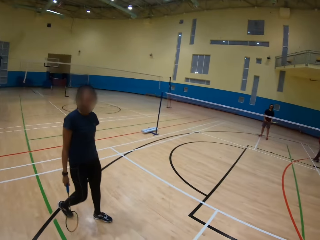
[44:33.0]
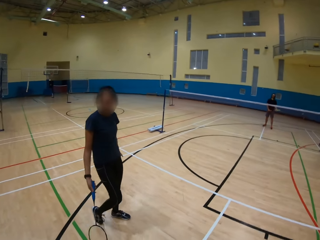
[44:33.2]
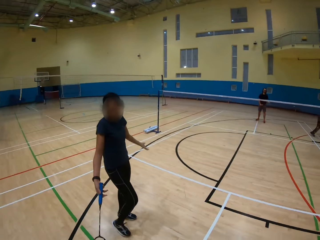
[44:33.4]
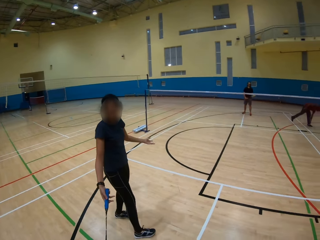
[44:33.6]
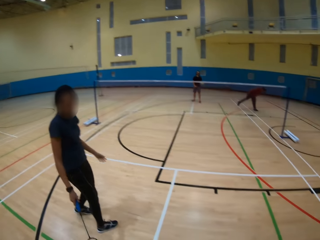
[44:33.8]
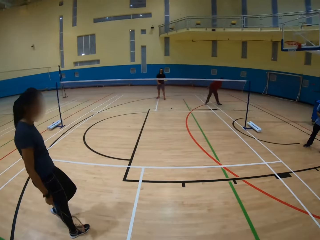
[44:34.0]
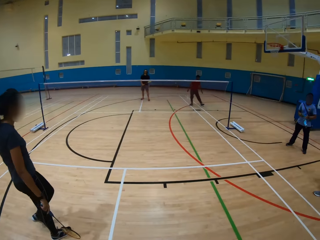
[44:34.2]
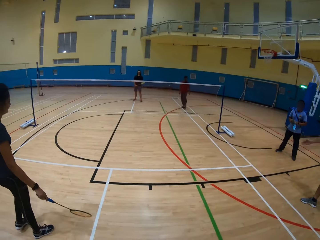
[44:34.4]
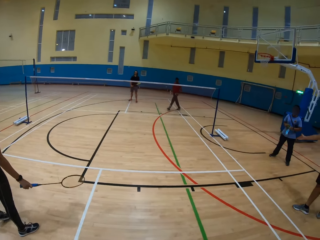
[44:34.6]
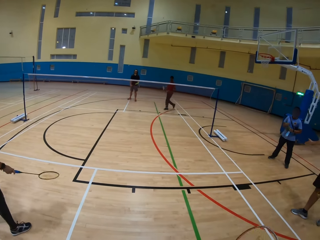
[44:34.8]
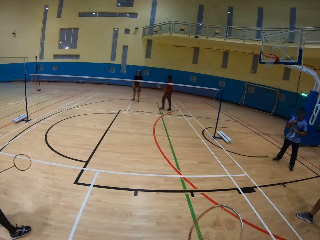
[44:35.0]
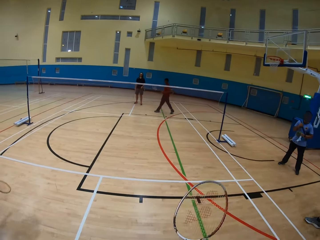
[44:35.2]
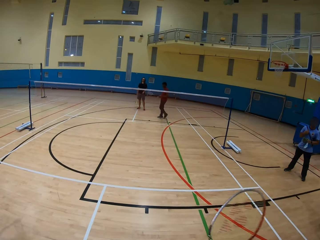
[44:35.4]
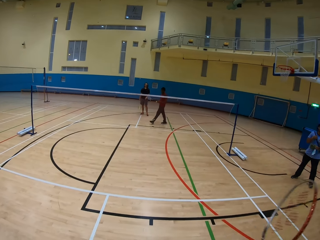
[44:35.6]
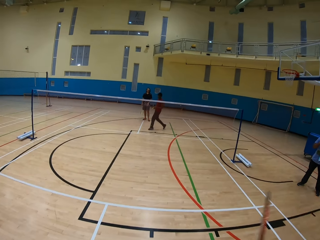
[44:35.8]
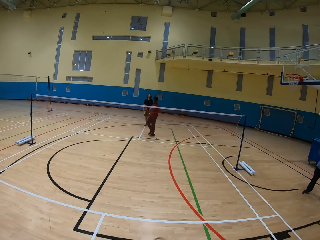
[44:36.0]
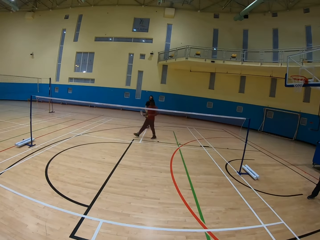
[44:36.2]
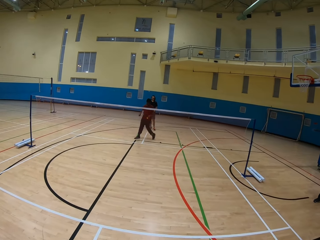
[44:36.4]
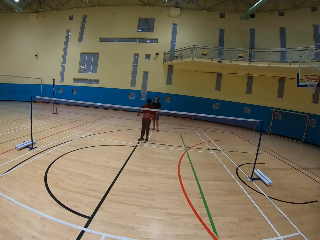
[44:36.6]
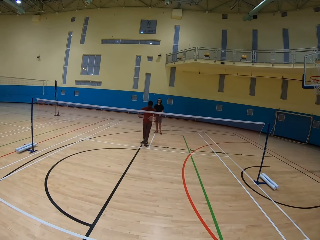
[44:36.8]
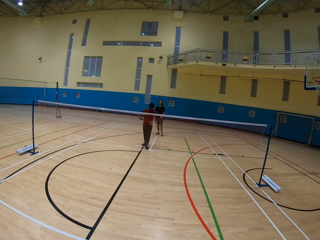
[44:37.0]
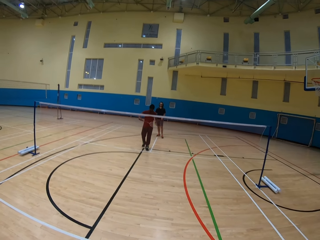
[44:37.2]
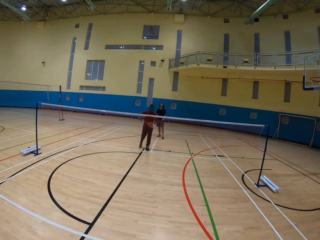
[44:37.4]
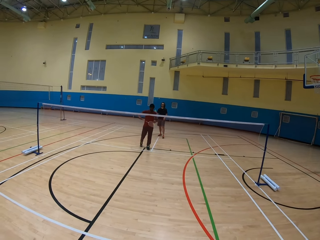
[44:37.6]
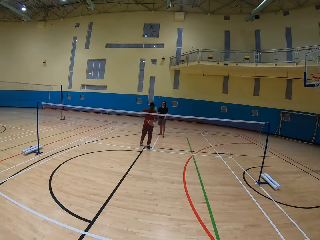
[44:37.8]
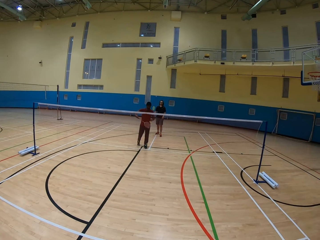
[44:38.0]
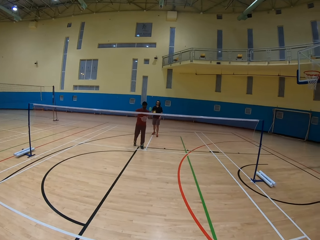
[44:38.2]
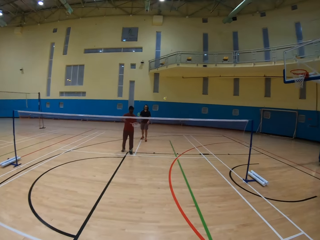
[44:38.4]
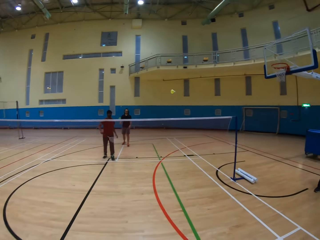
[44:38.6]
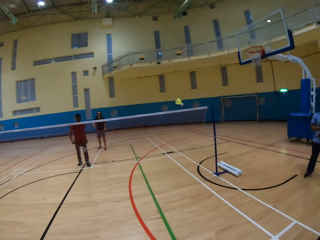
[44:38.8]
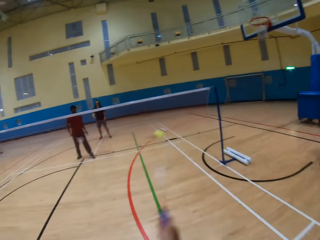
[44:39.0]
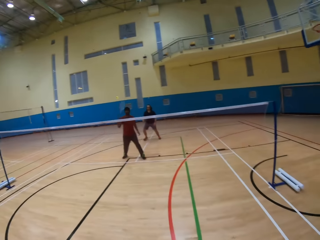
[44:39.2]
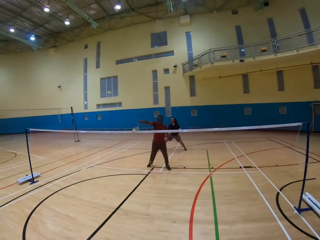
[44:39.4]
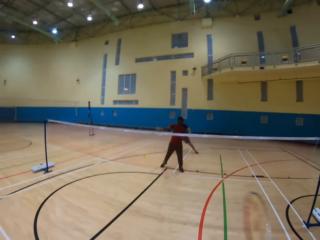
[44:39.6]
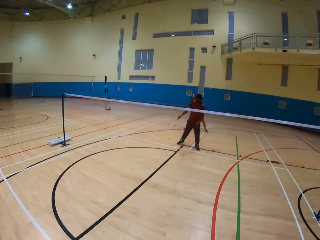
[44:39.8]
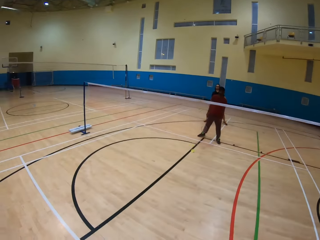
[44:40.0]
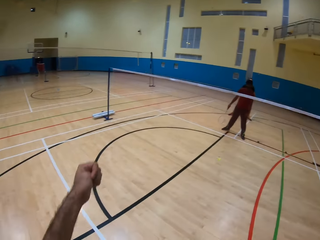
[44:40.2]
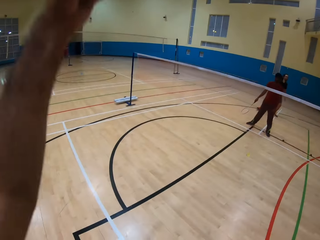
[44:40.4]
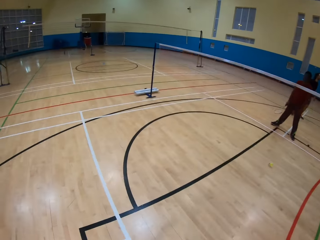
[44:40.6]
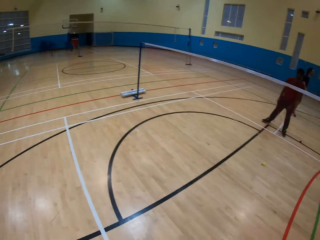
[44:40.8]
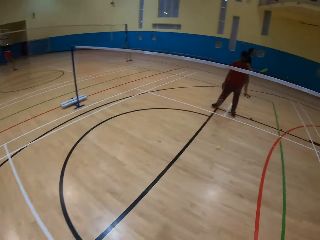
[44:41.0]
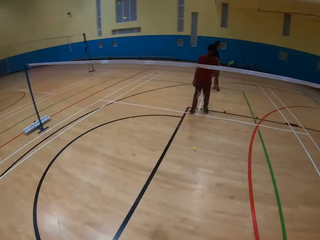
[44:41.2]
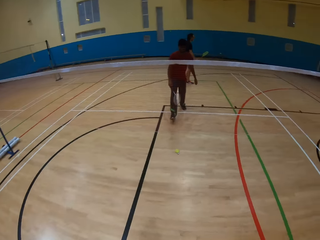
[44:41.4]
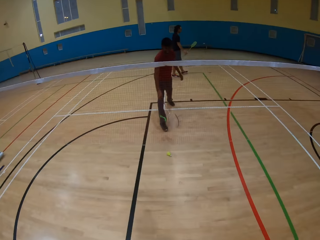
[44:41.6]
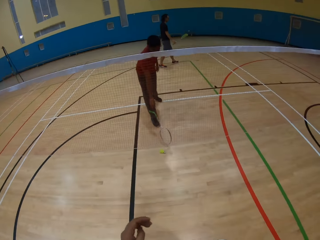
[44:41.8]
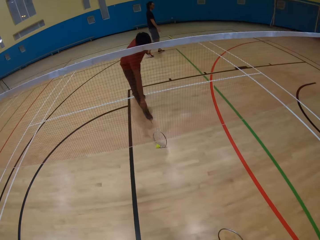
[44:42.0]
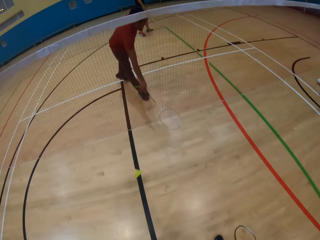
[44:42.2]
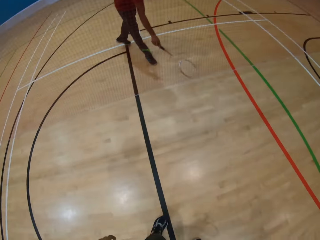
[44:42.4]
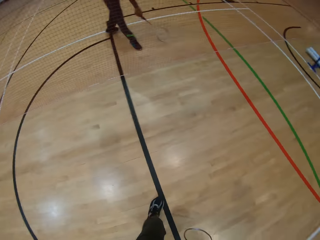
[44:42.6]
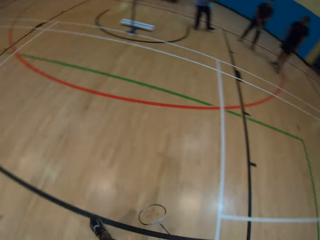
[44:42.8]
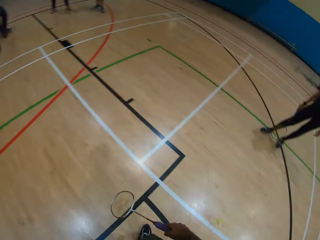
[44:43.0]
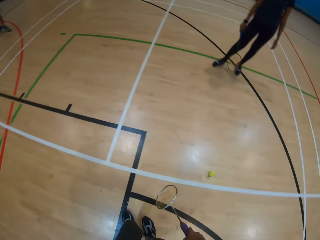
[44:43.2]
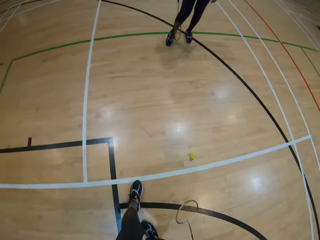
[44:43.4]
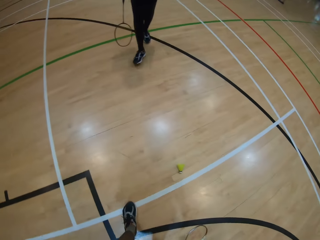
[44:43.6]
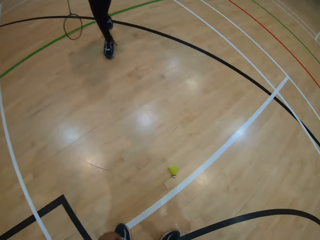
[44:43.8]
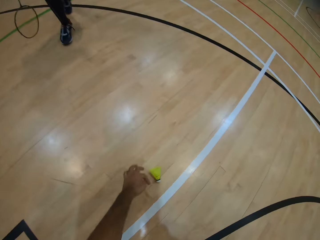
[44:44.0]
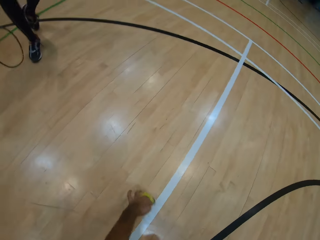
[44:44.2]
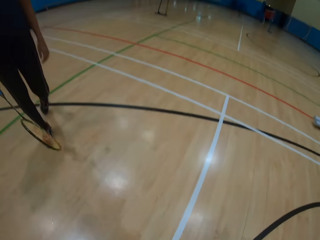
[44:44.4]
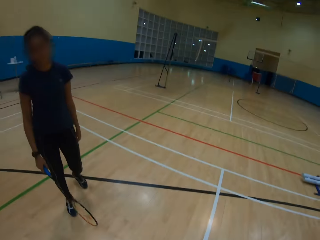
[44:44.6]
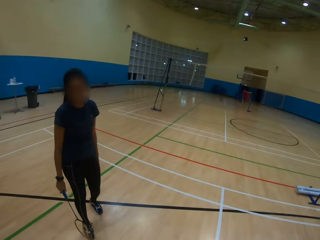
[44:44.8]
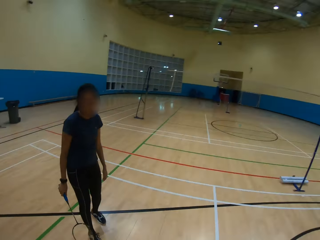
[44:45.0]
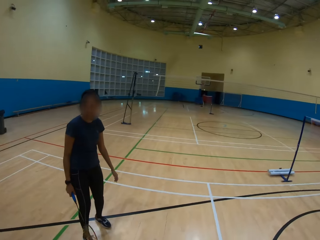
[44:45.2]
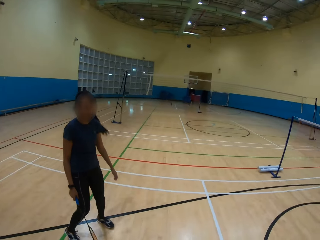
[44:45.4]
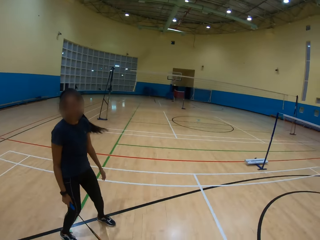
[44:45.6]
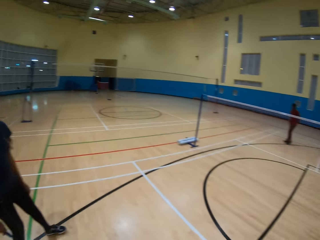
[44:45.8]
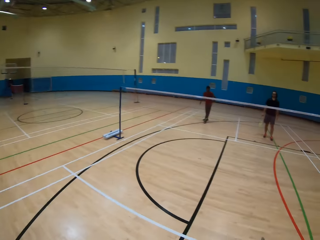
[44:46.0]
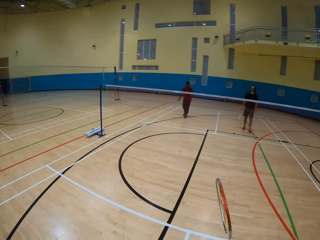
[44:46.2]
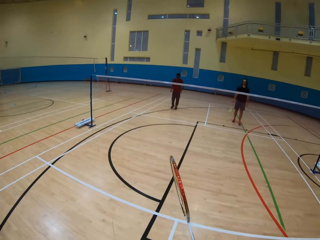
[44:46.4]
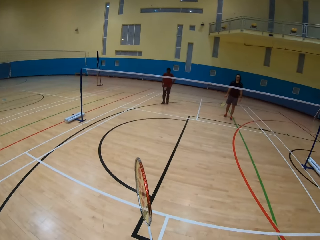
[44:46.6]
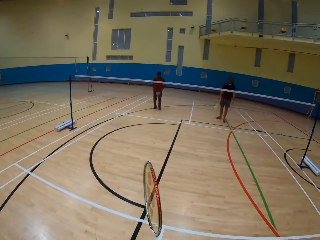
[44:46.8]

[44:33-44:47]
The camera wearer looks at a woman. A man picks up the shuttlecock on the ground. The man hits the shuttlecock. The man throws the ball using a bat. The camera wearer hits the shuttlecock. They throw the ball using a bat. The man hits the shuttlecock. The man hits the shuttlecock on the ground. The man throws the ball using a bat. The camera wearer picks up the shuttlecock on the ground.

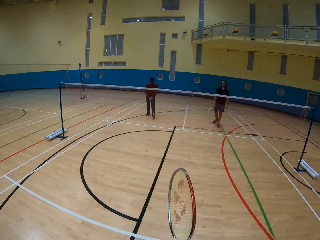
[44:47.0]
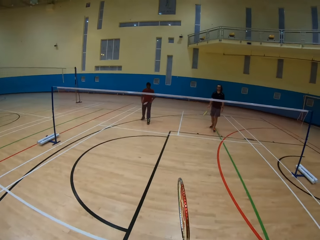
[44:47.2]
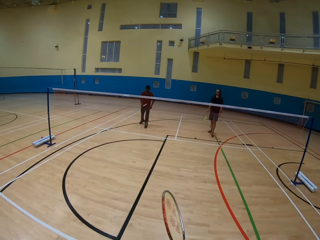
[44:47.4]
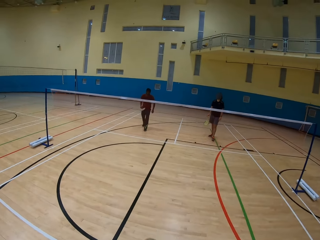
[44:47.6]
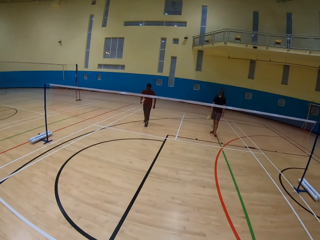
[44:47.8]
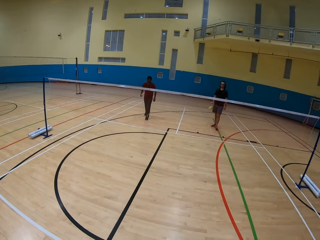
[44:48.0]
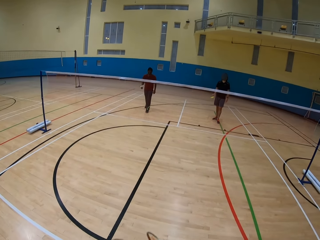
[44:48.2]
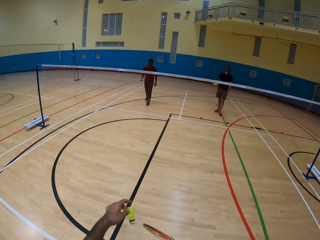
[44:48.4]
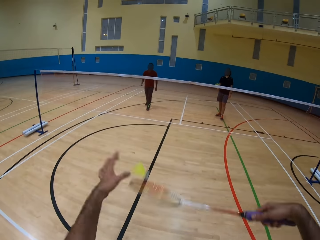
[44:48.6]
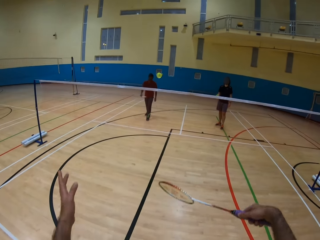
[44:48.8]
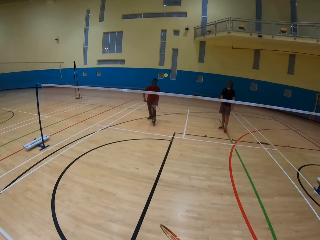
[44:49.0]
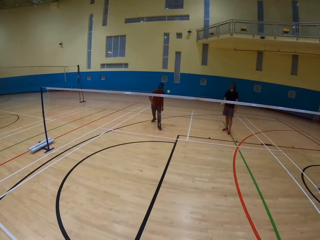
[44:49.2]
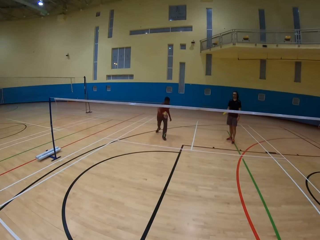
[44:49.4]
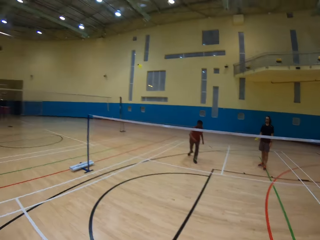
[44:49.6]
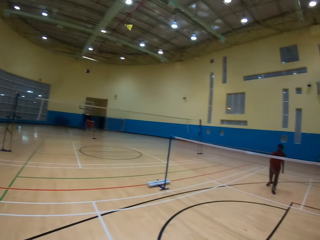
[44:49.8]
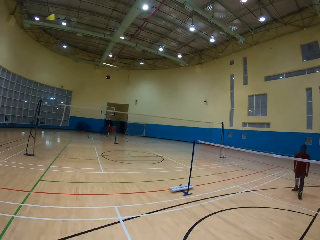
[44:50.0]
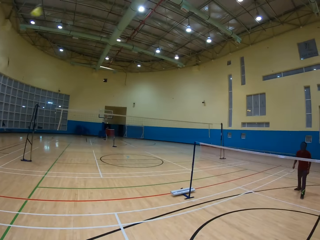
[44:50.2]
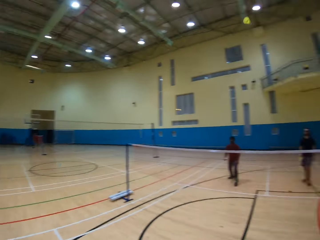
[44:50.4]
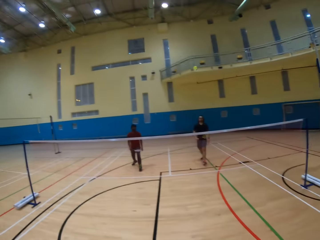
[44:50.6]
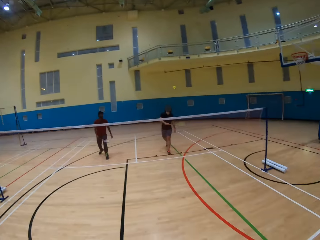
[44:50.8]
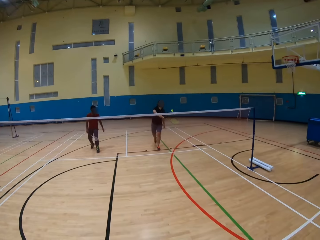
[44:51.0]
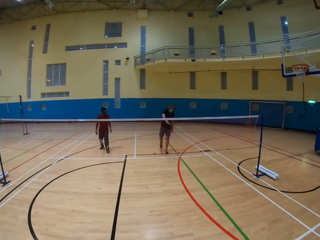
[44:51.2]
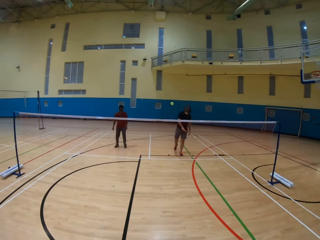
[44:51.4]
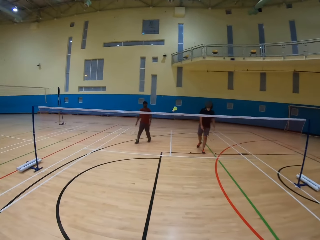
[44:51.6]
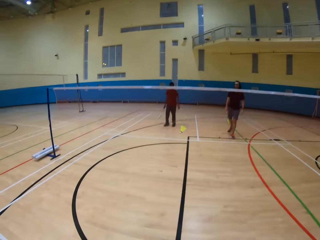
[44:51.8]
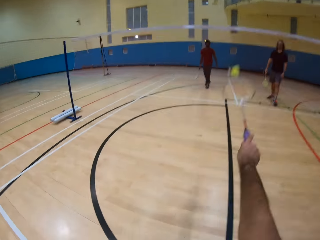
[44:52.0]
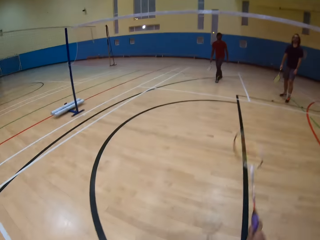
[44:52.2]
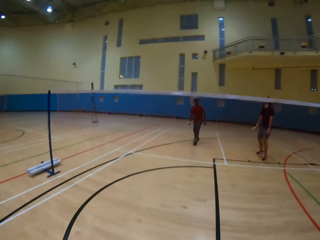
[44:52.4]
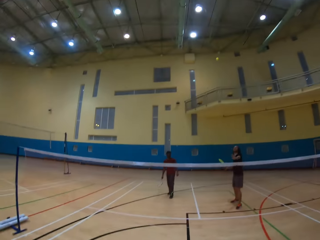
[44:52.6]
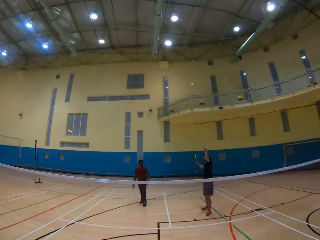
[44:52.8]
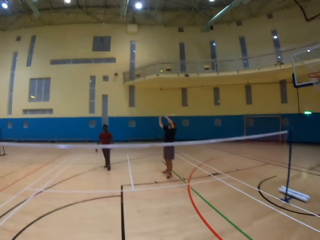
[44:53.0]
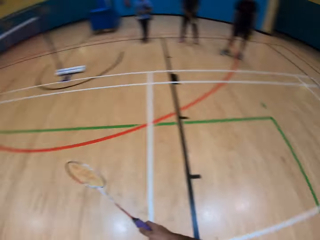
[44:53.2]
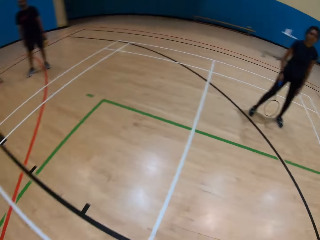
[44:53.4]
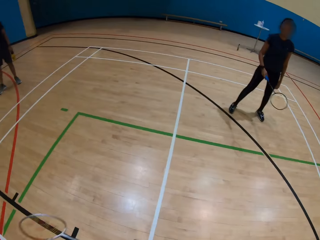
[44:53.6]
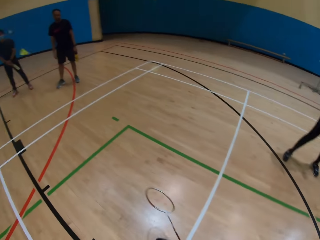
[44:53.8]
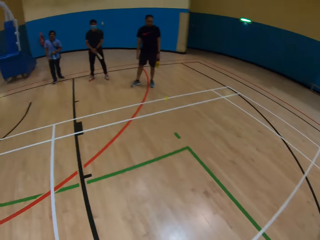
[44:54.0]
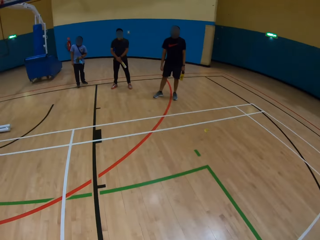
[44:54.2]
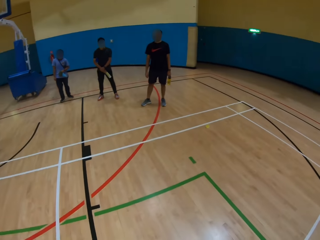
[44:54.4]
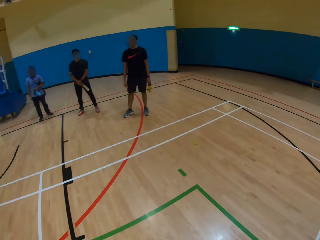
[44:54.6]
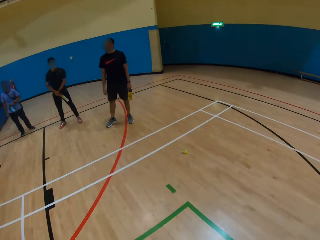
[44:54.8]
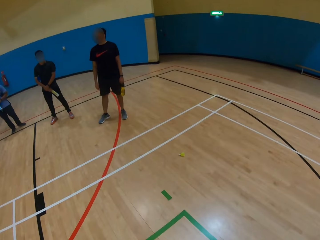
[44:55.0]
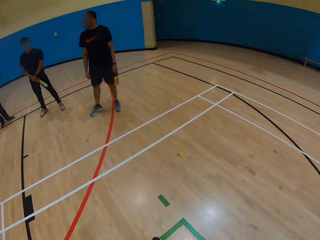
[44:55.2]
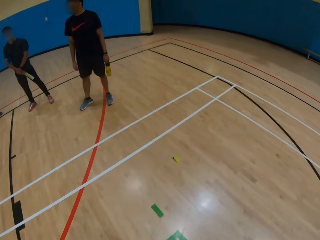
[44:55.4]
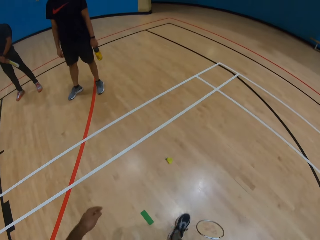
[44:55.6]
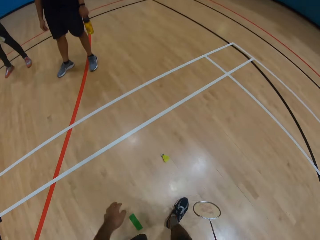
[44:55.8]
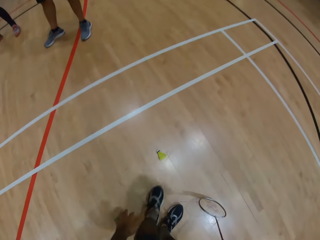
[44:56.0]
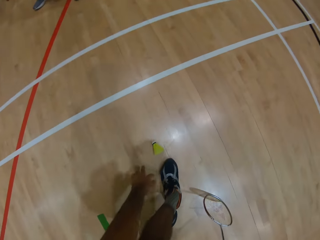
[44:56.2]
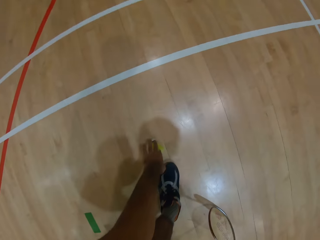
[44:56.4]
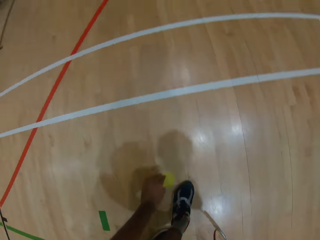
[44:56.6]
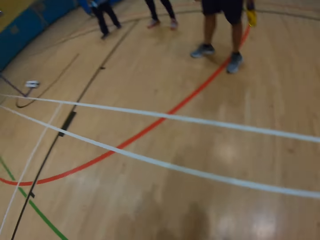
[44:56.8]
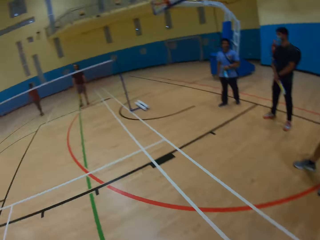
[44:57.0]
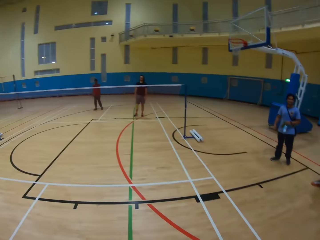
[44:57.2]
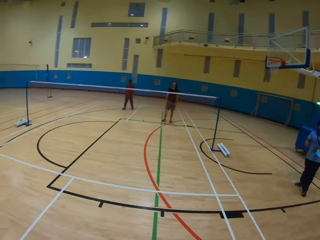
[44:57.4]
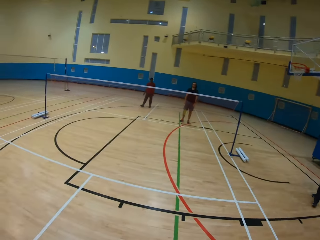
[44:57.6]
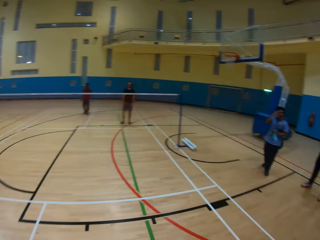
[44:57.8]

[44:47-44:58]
The camera wearer hits the shuttlecock with the racket. They throw the ball using a bat. A man hits the shuttlecock. The man throws the ball using a bat. The camera wearer hits the shuttlecock with the racket. A woman throws the ball using a bat. Another man hits the shuttlecock. The other man throws the ball using a bat. The camera wearer hits the shuttlecock and throws the ball using a bat. The other man hits the shuttlecock. The camera wearer looks around the playing ground. They pick the shuttlecock on the ground.
